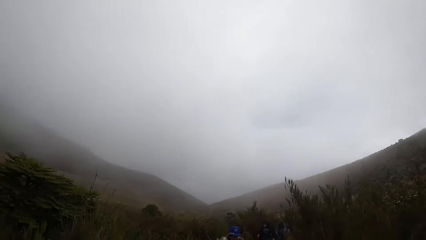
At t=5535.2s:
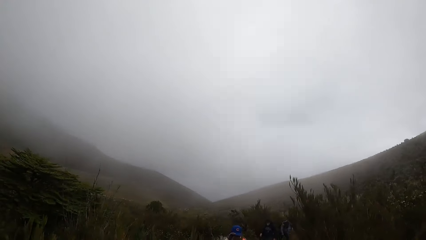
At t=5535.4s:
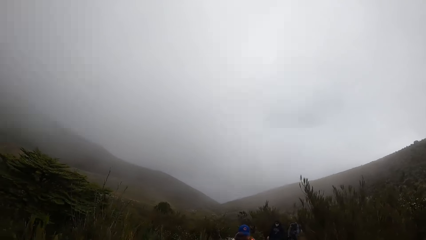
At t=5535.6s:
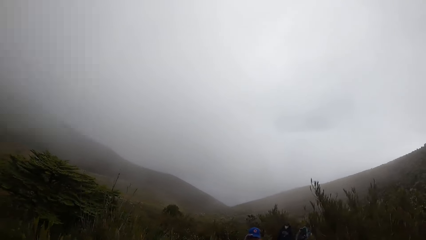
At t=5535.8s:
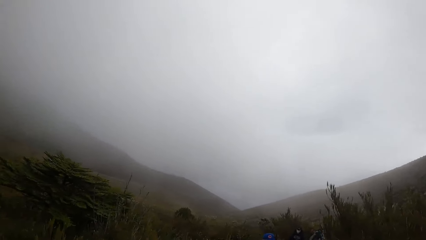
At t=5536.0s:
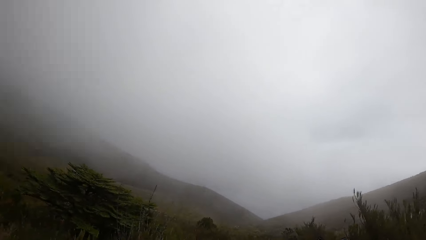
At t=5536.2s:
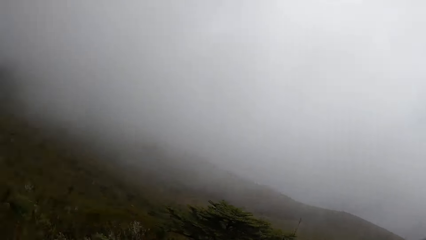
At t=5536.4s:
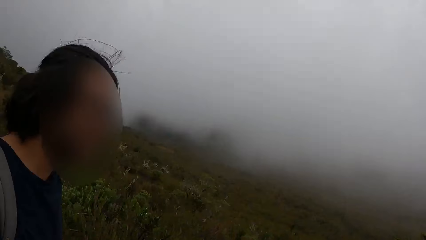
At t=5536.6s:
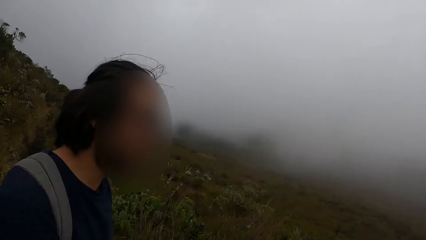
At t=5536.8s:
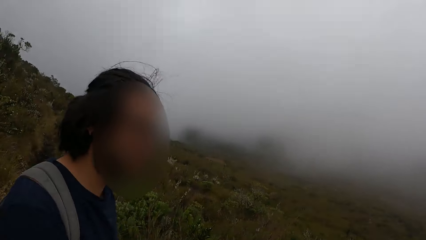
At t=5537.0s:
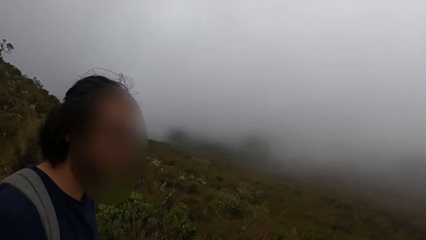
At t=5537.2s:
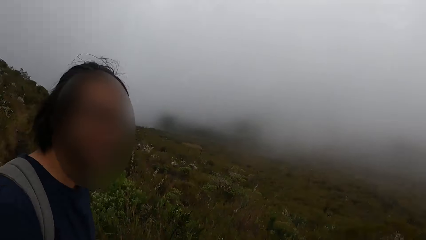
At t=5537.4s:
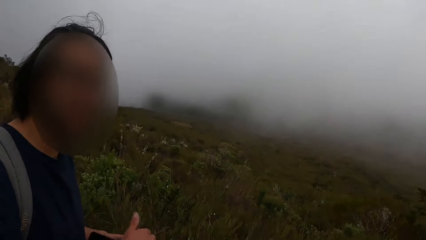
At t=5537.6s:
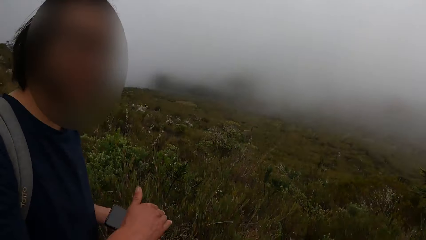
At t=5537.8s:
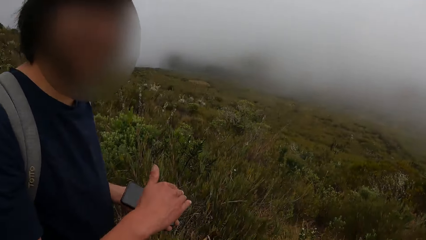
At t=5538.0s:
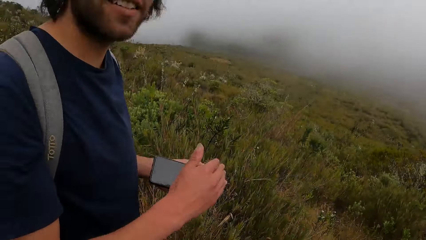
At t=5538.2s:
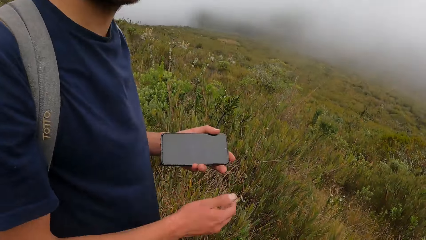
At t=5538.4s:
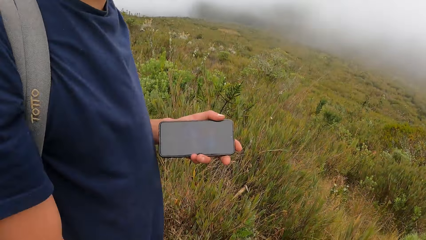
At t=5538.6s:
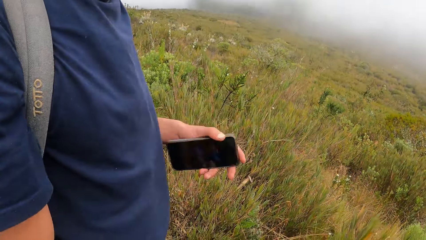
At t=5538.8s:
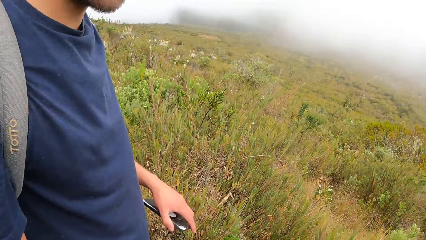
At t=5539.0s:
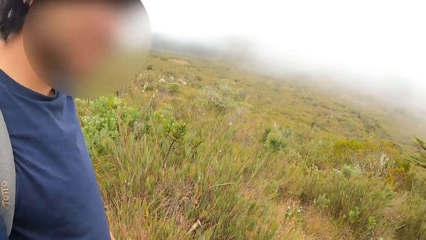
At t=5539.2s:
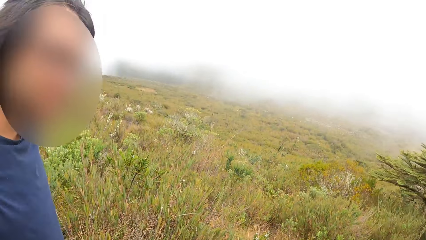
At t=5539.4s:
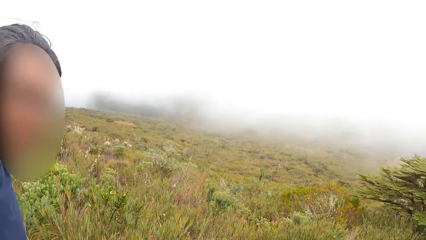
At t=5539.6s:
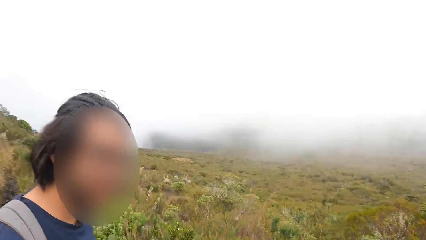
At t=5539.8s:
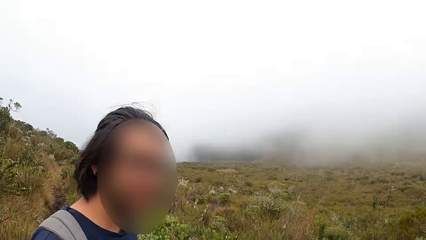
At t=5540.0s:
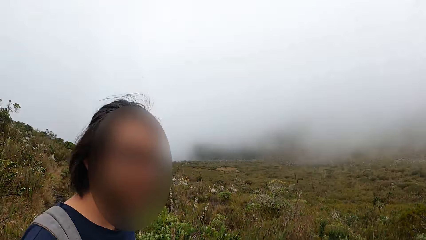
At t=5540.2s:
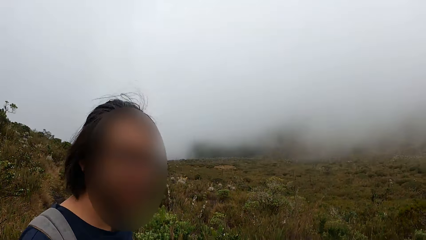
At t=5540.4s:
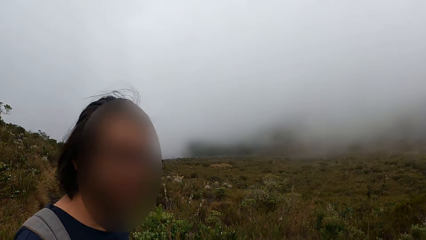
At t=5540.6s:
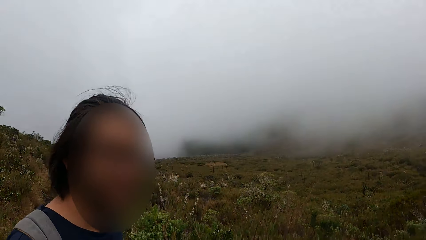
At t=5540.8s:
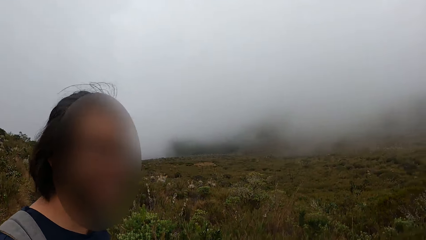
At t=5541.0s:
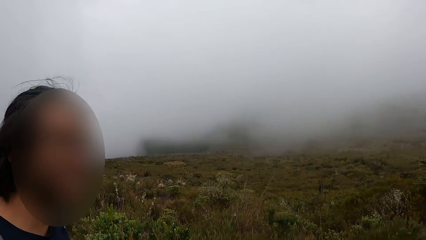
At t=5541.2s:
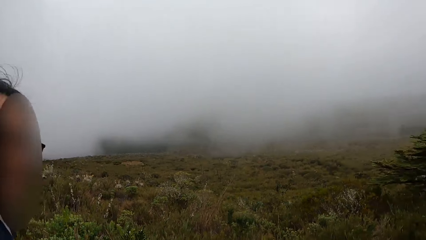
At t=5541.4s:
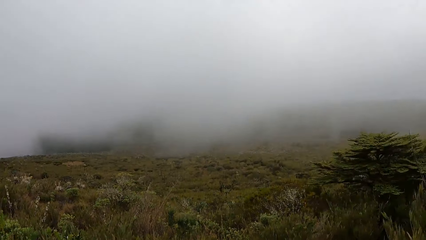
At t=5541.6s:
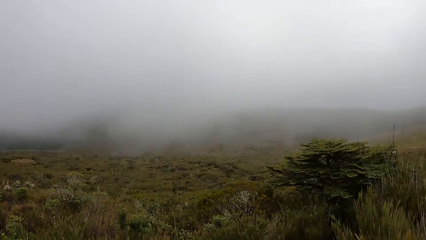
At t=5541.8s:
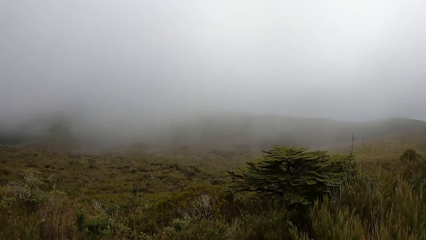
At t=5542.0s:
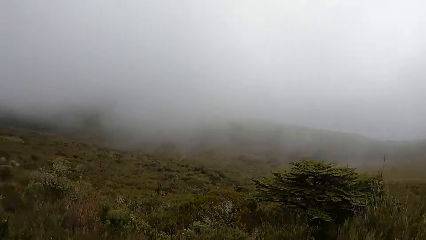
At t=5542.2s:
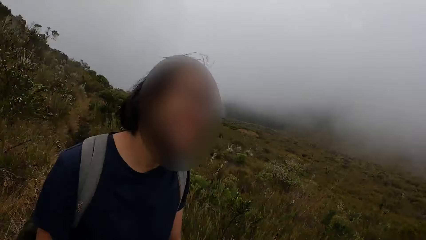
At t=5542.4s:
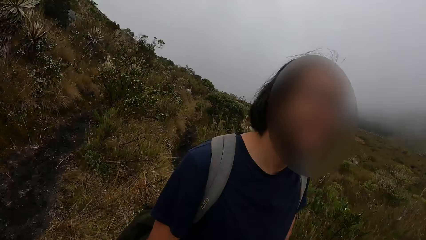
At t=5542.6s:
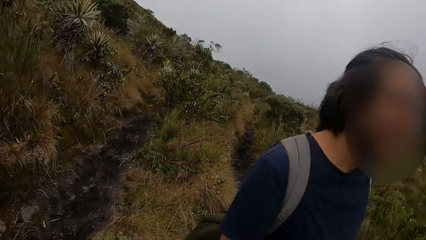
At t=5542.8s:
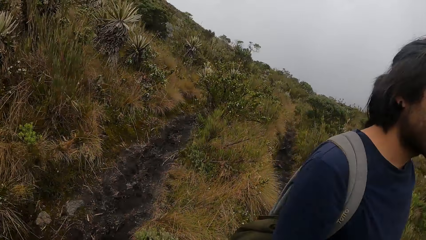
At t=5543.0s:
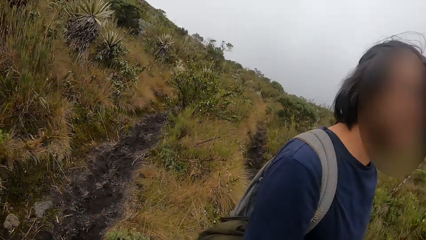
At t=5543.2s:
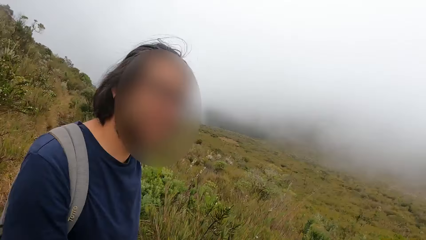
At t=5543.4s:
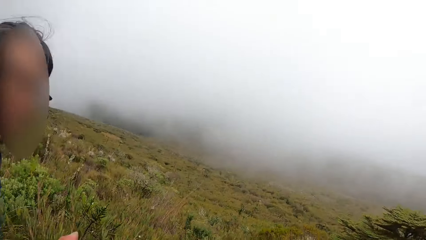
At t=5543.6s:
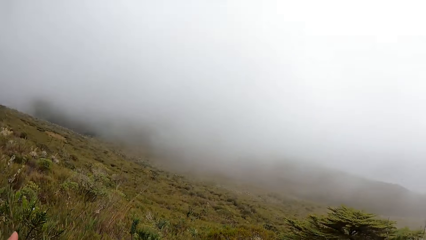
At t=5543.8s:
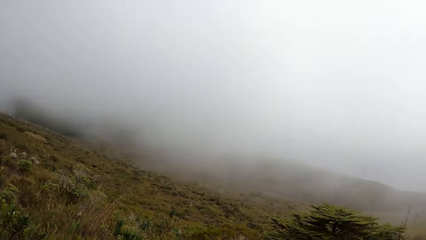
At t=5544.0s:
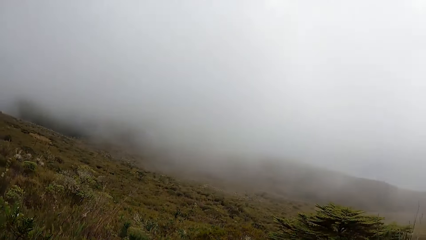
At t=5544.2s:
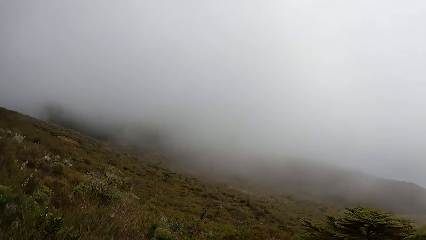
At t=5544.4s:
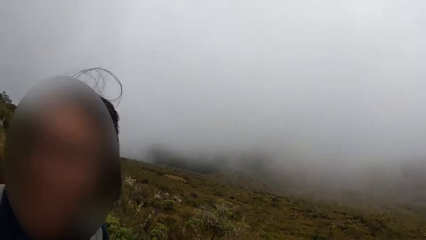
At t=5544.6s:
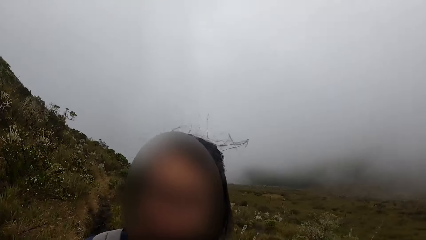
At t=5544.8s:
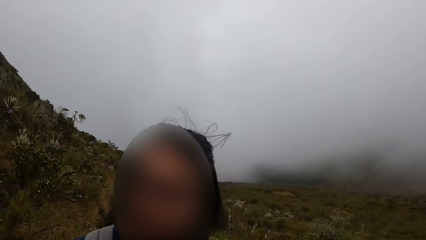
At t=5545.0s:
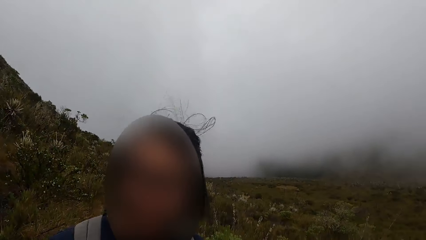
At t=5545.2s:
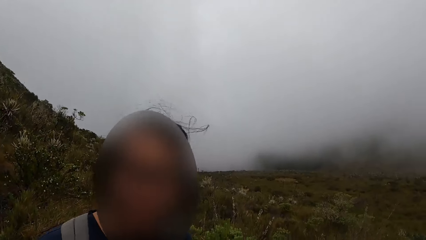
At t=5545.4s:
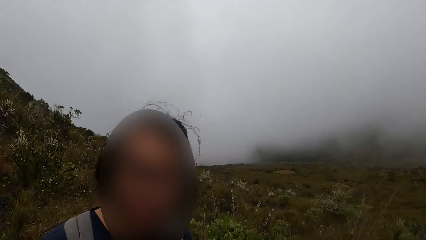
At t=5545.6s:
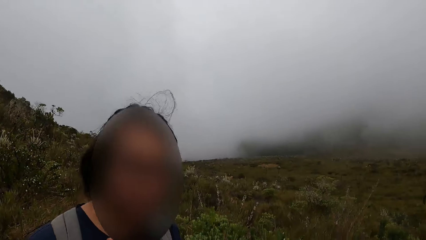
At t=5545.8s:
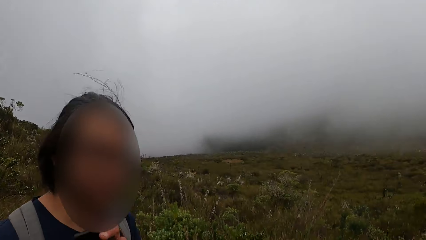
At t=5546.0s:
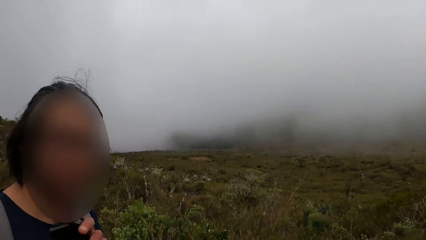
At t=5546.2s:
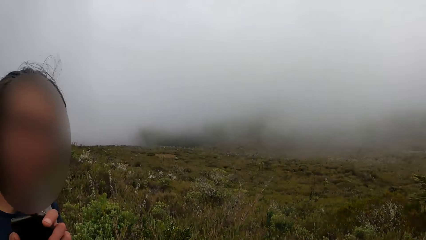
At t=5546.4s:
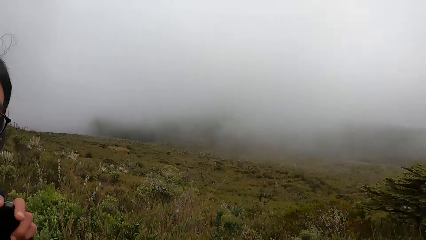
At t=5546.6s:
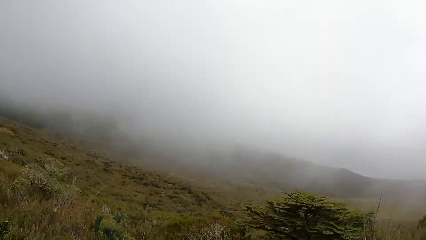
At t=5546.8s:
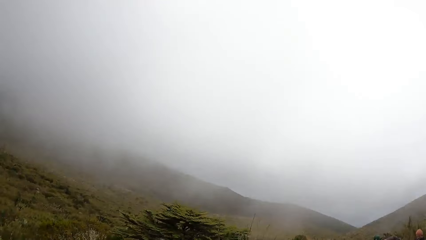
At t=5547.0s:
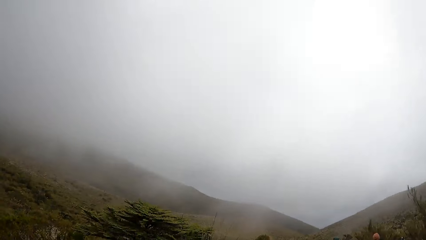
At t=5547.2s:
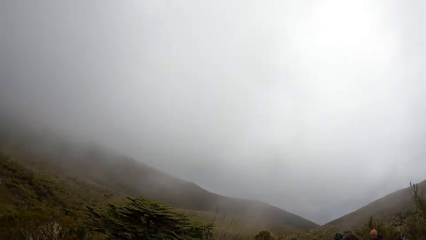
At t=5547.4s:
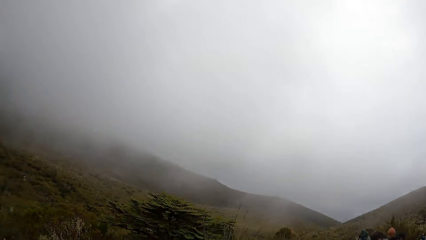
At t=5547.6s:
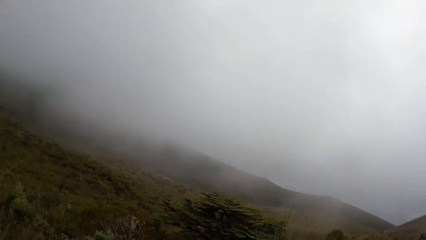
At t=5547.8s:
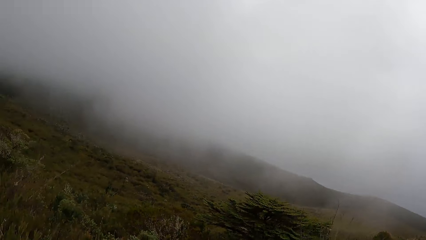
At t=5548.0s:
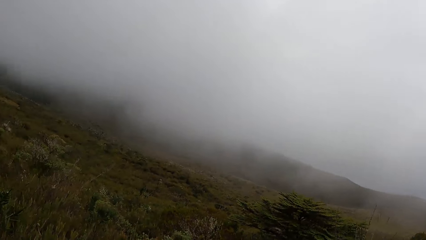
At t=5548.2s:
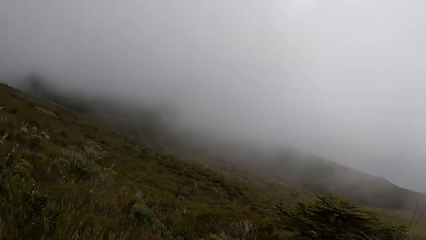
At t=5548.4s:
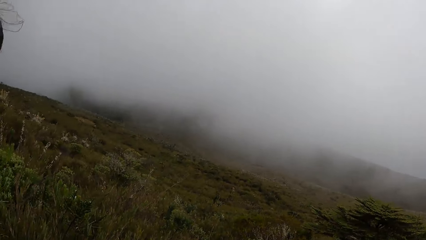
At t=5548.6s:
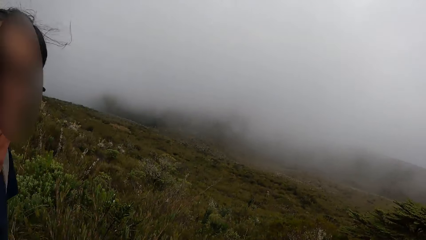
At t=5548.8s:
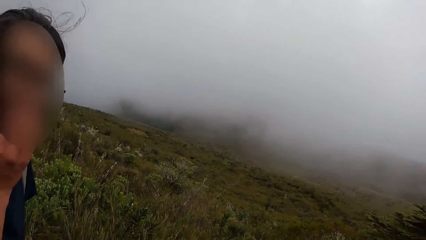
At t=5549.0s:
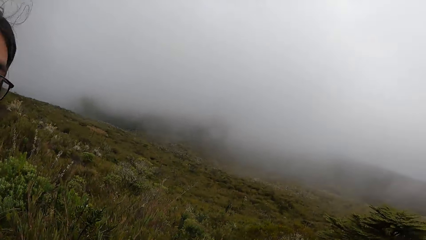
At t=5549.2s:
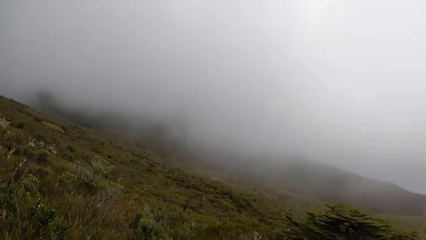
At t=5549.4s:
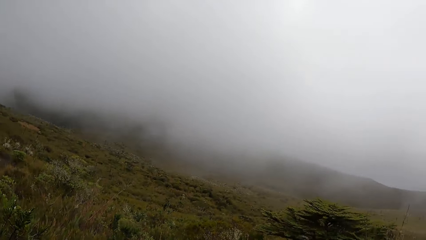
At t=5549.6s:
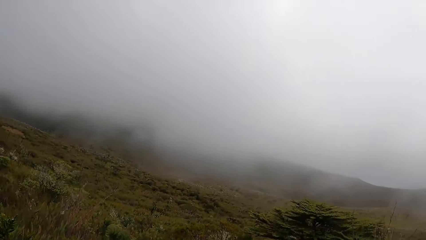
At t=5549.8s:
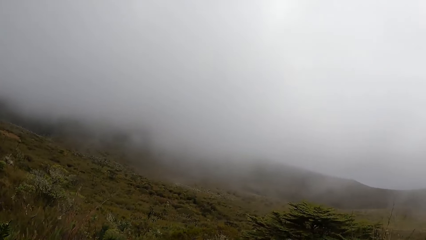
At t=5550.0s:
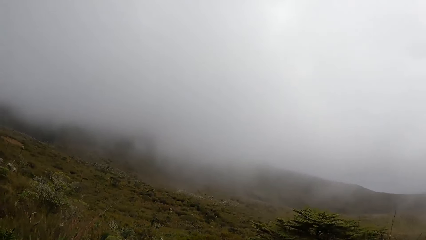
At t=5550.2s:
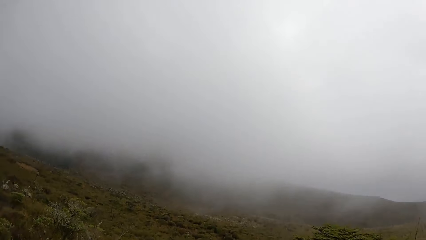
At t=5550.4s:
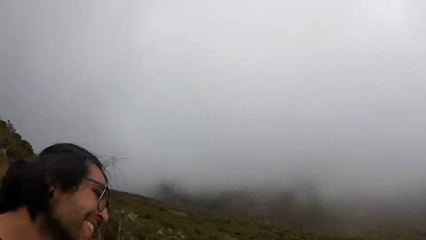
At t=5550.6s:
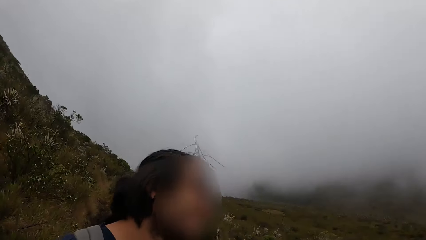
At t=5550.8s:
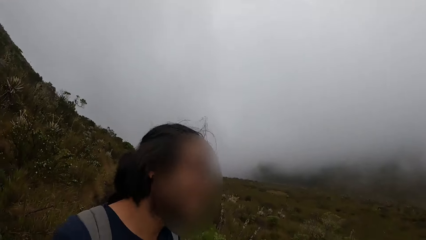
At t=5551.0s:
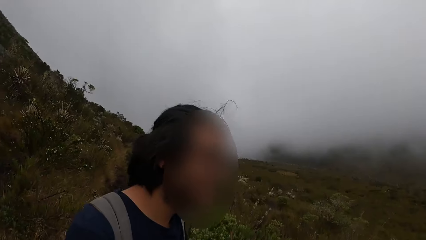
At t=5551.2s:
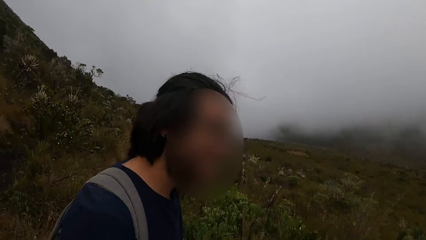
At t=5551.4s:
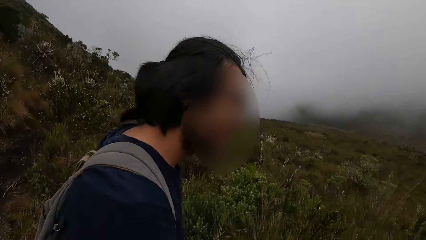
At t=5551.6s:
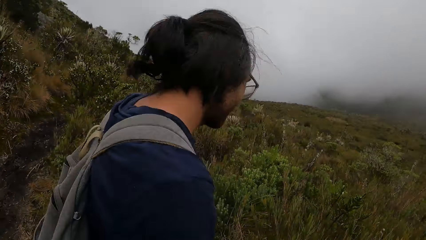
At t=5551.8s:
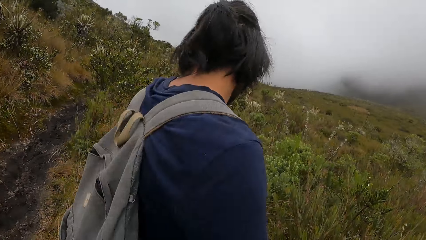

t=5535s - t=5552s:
A man lowers his hand. The camera wearer looks around.
